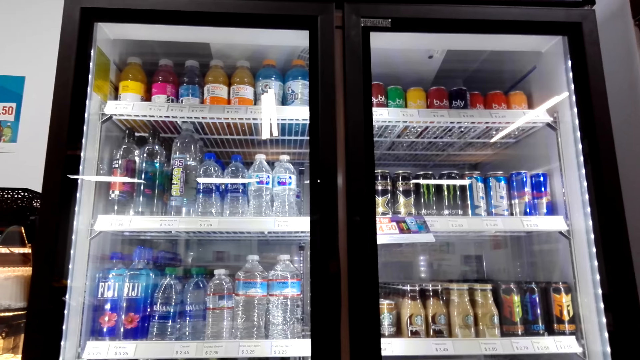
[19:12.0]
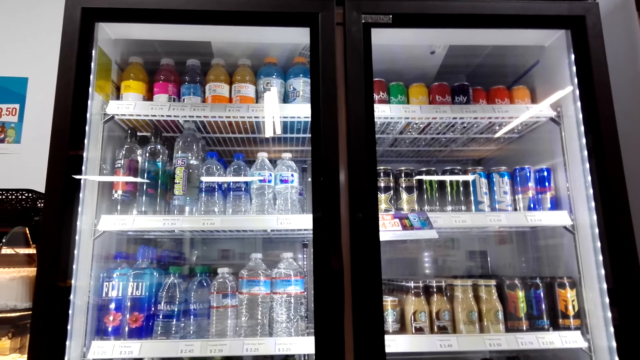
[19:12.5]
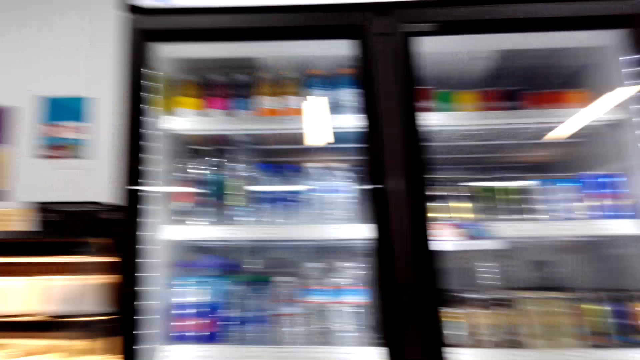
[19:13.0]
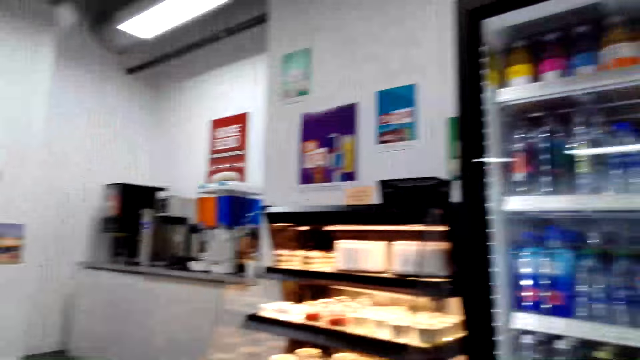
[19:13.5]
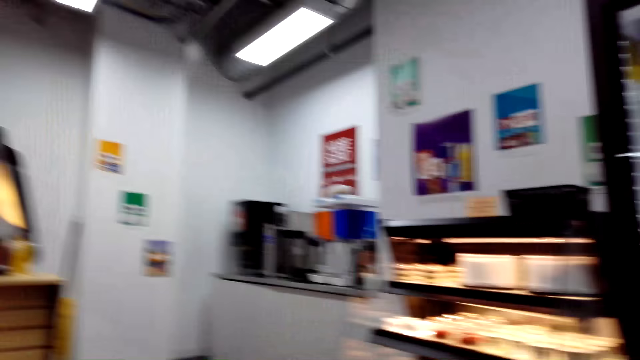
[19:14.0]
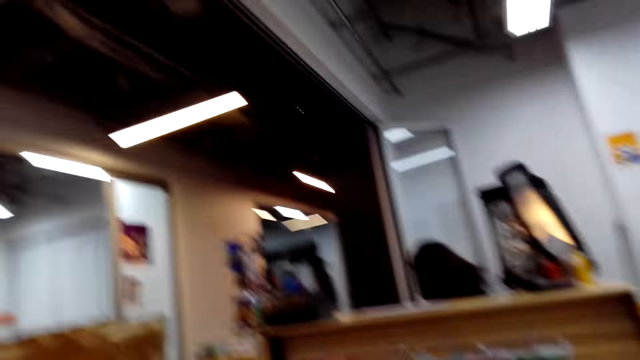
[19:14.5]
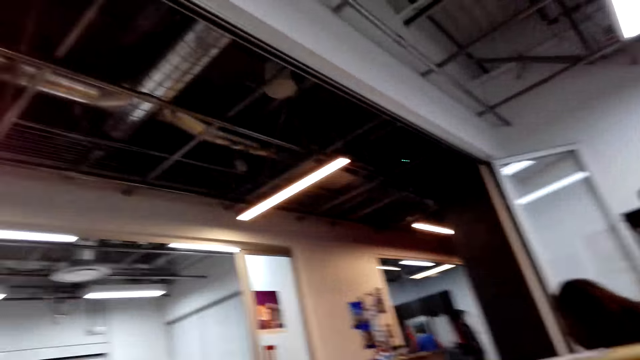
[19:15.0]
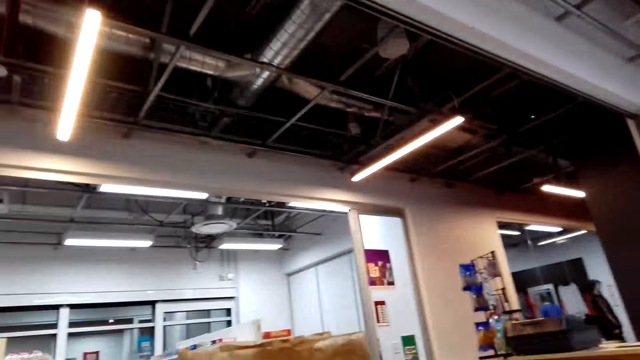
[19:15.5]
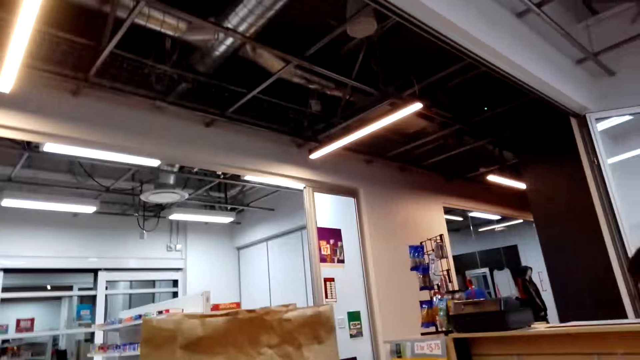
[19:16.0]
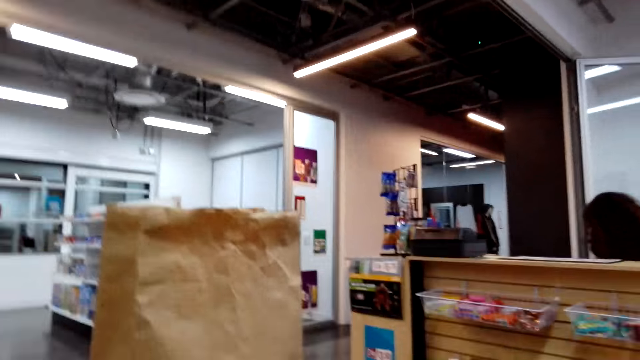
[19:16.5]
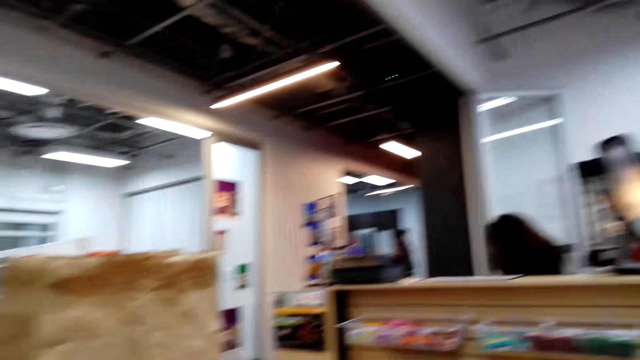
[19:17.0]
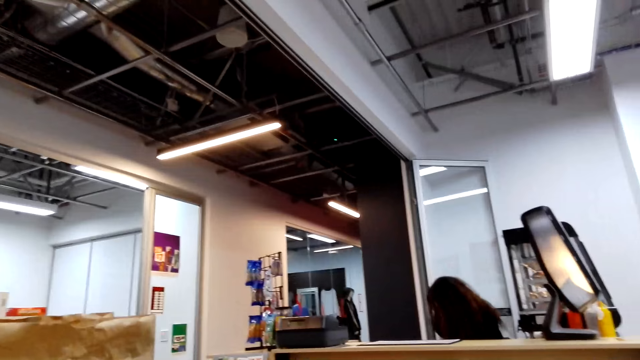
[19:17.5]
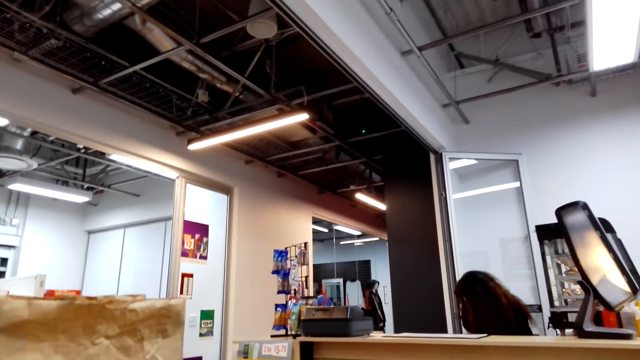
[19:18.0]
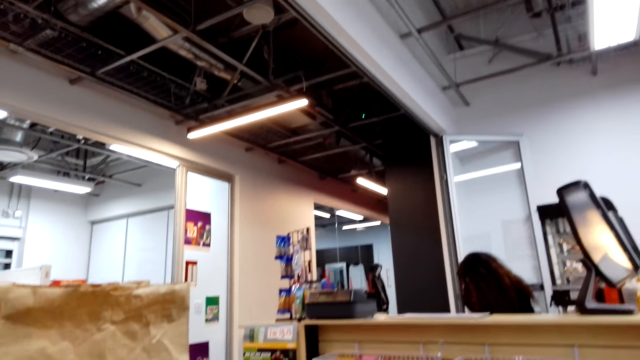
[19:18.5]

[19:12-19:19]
The camera wearer looks around.

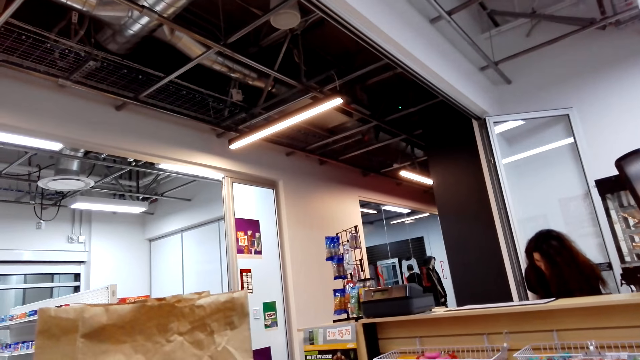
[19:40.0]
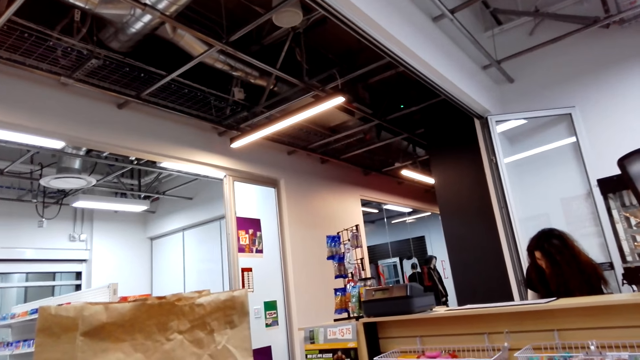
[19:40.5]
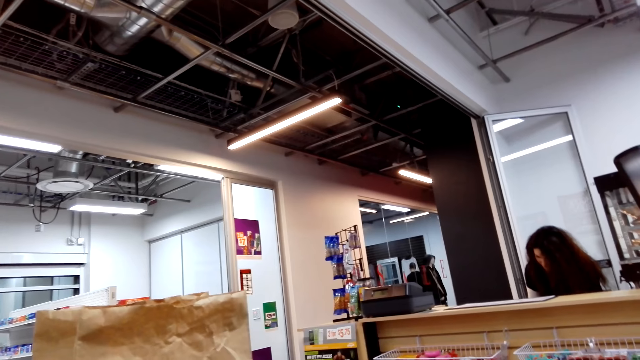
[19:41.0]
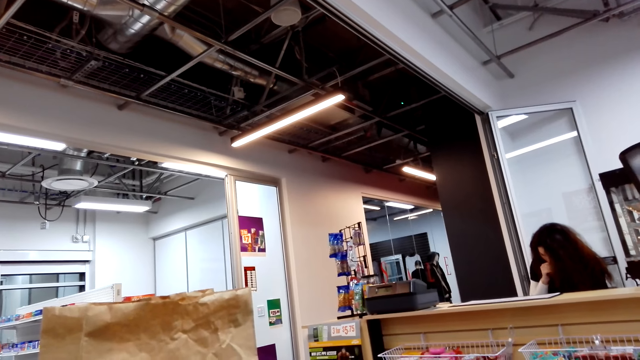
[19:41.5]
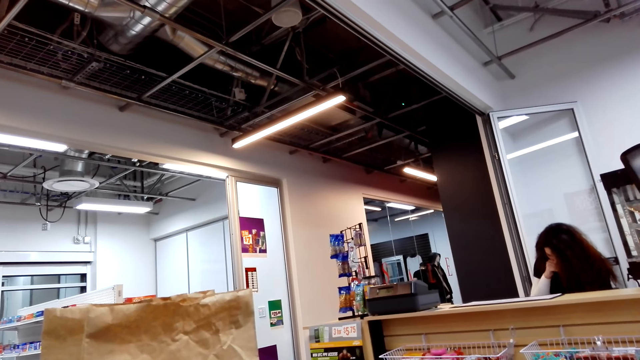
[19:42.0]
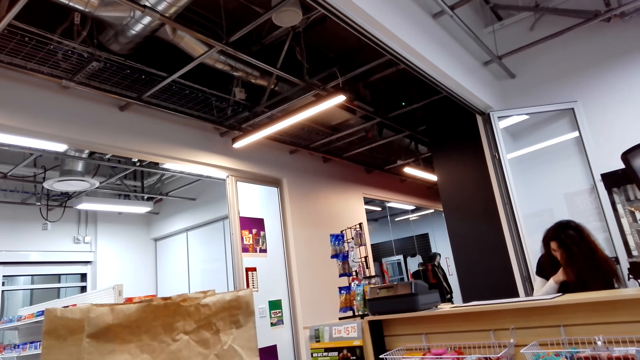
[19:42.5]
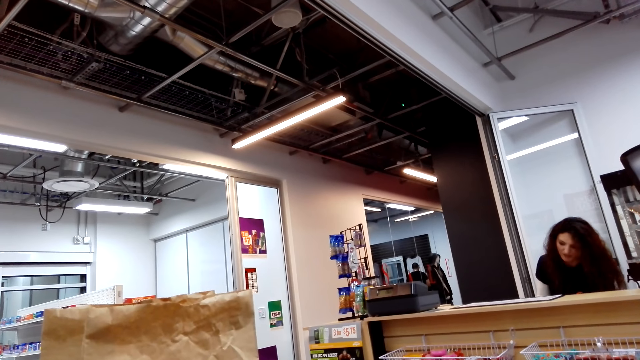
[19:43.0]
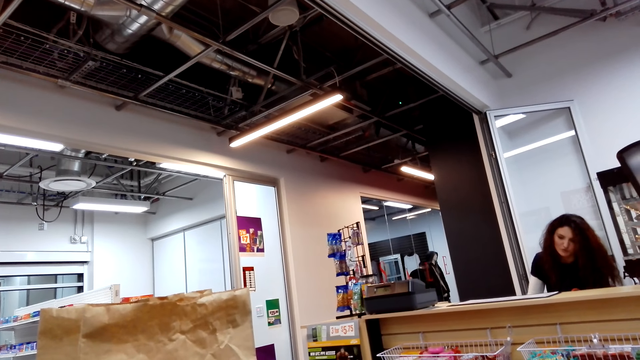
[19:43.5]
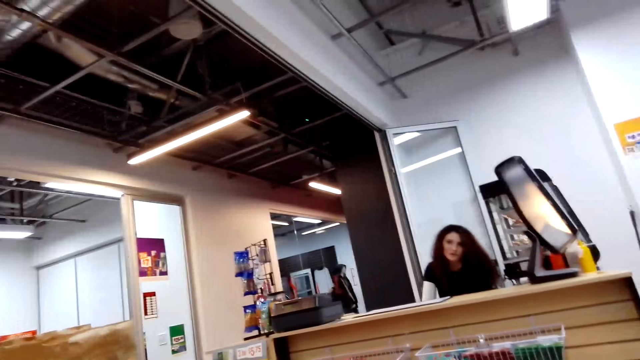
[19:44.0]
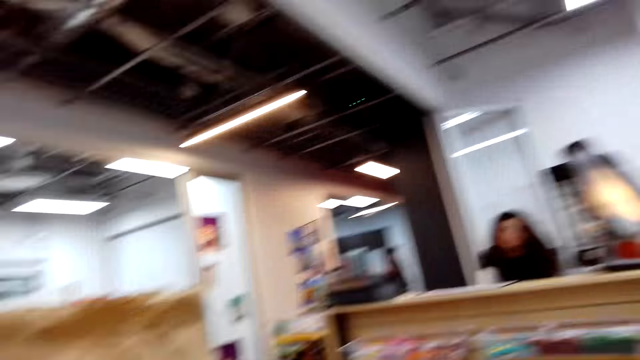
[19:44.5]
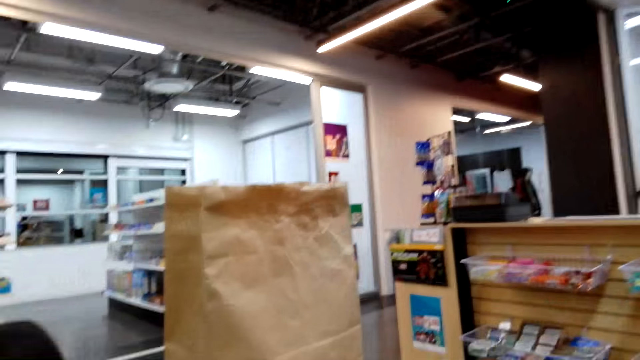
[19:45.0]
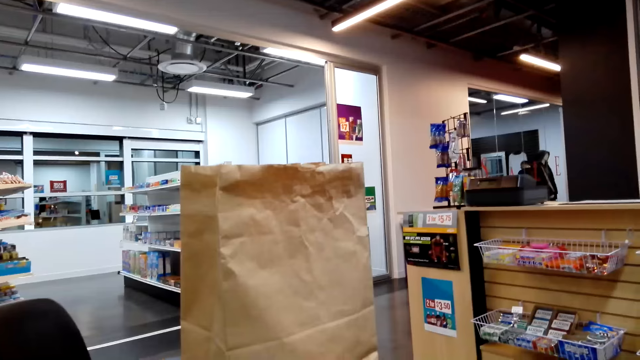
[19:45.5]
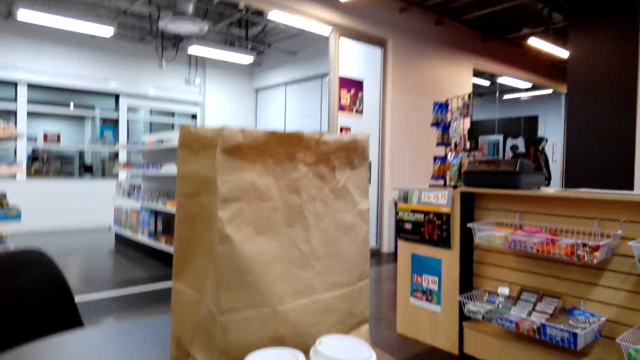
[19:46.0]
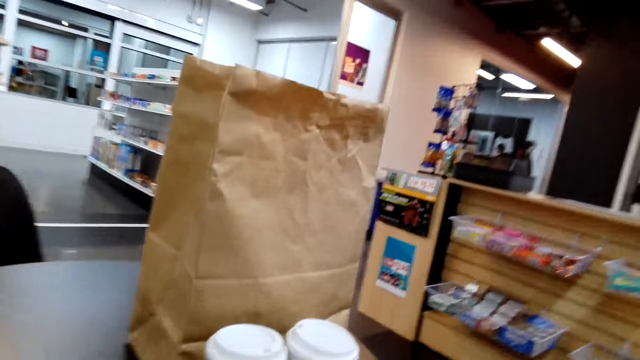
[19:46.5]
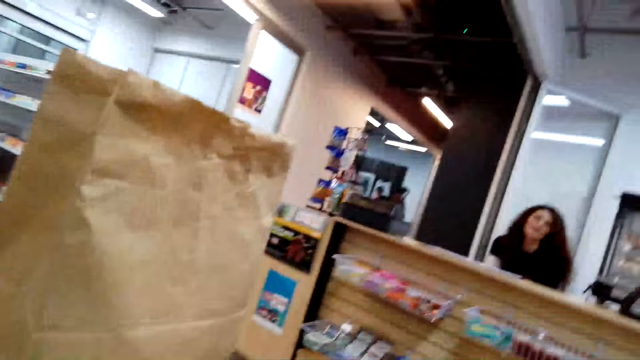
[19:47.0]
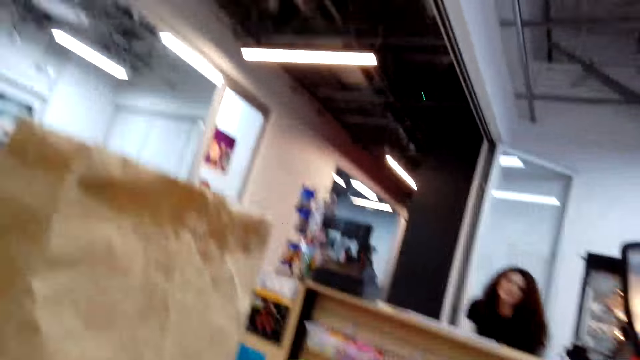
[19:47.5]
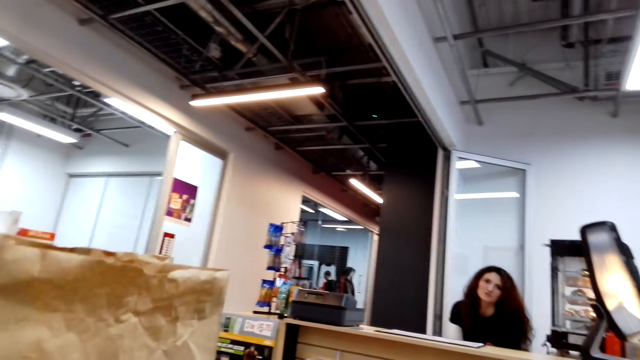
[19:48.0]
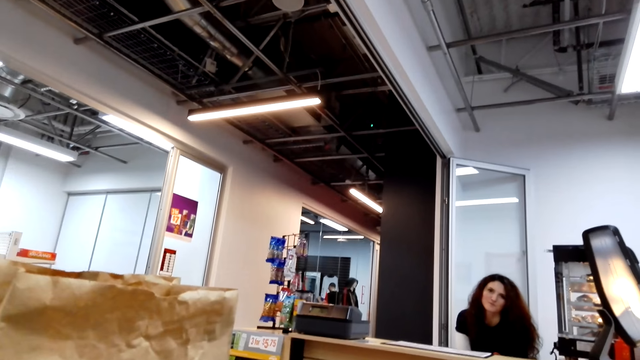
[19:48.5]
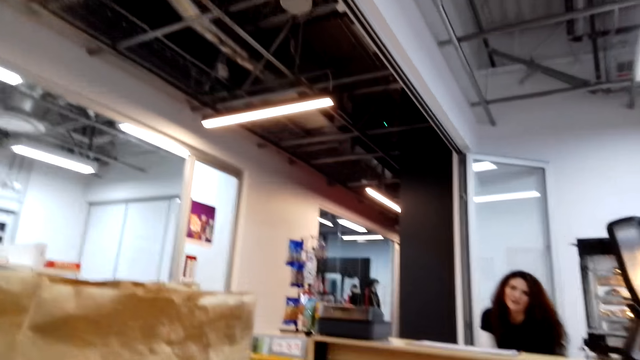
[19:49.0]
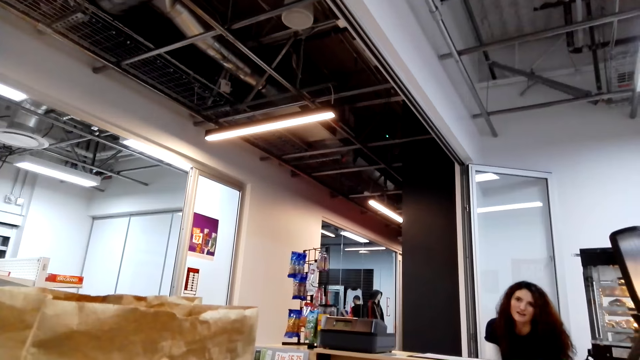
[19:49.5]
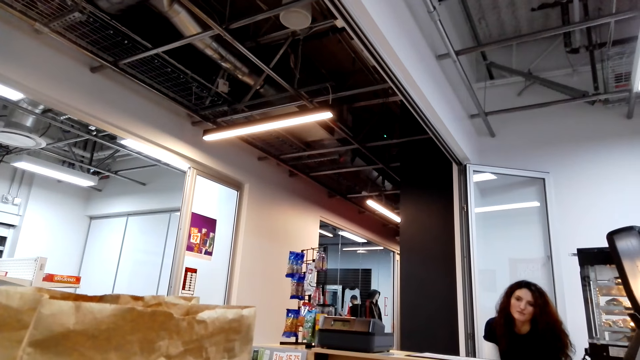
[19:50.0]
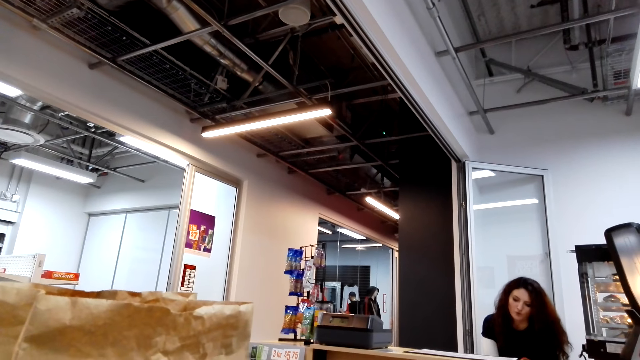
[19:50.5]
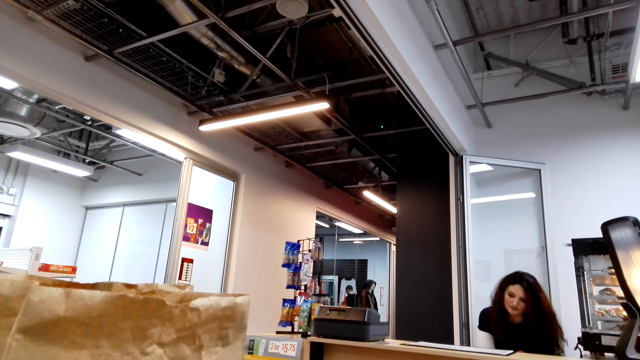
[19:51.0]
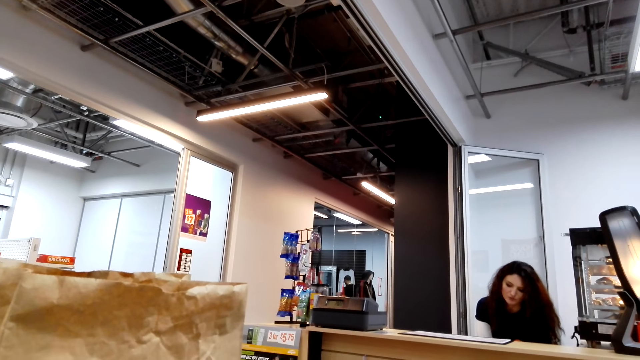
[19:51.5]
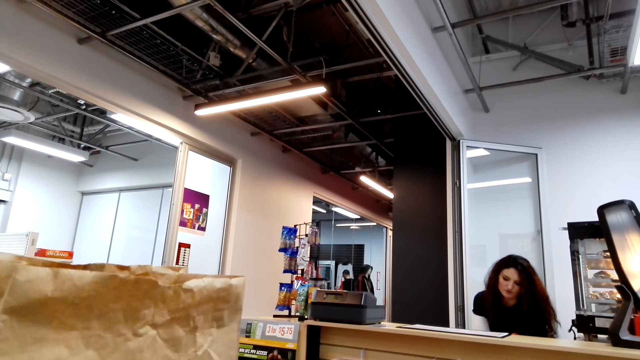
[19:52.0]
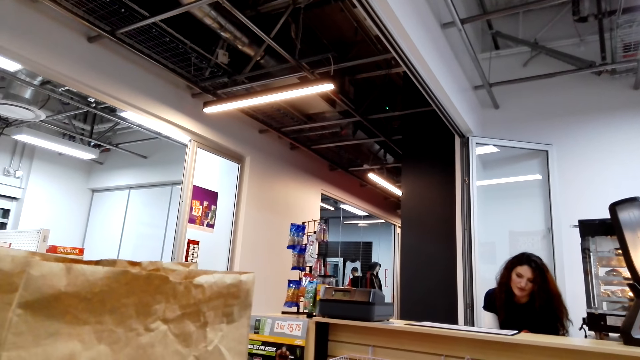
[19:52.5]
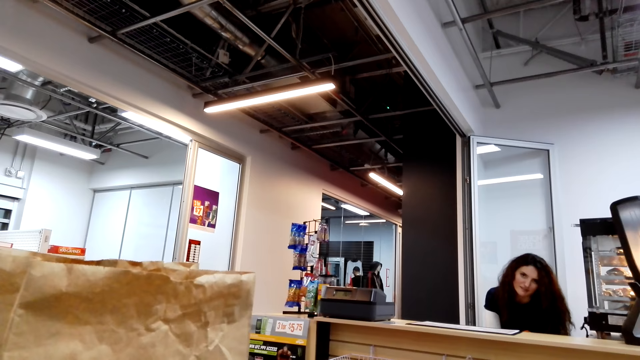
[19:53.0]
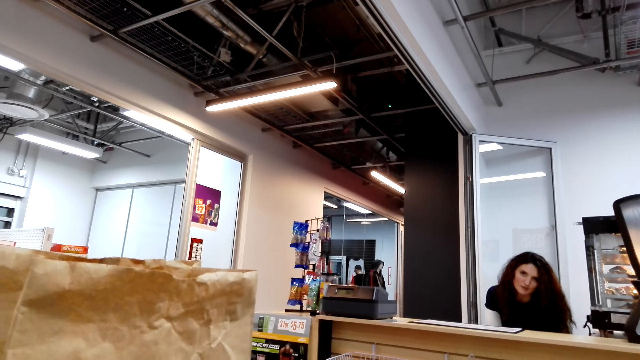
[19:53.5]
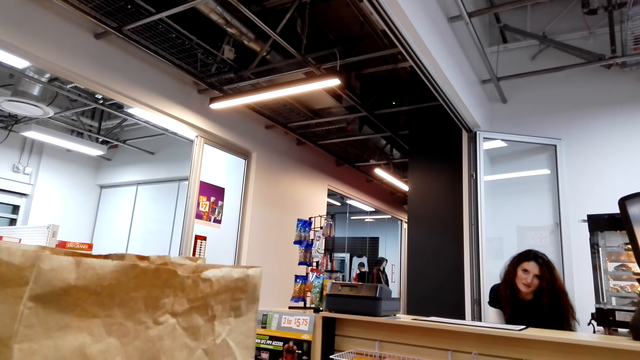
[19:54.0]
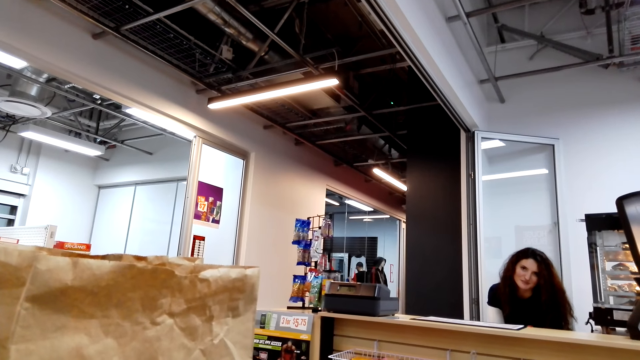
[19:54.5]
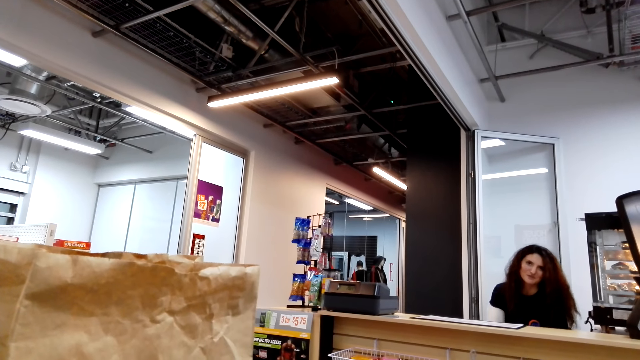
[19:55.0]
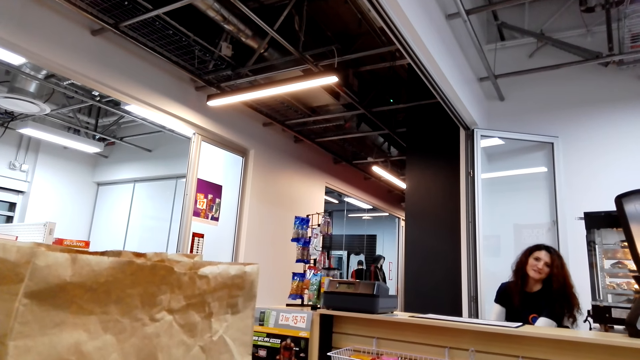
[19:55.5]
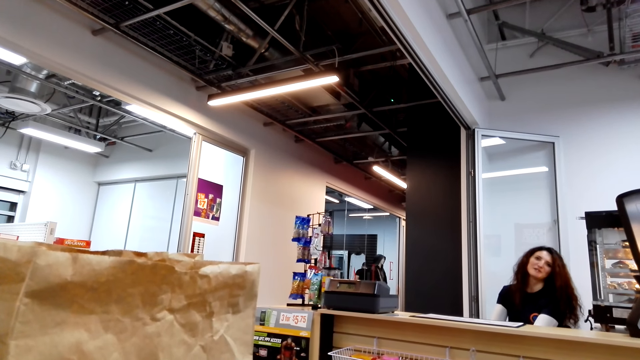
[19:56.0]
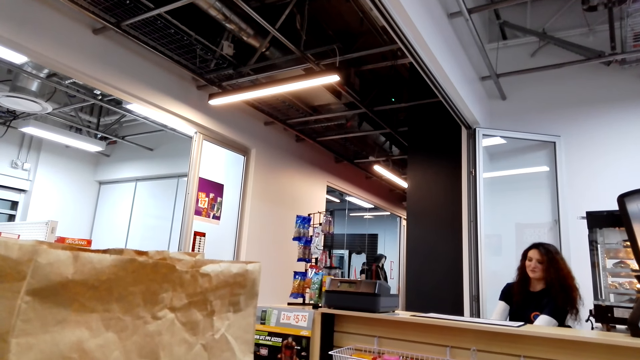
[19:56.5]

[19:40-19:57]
A cashier scratches the nose. The cashier talks to the camera wearer. The camera wearer walks around the shop. The cashier talks to the camera wearer.
